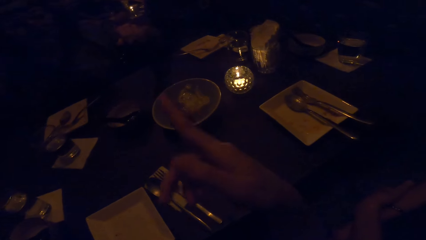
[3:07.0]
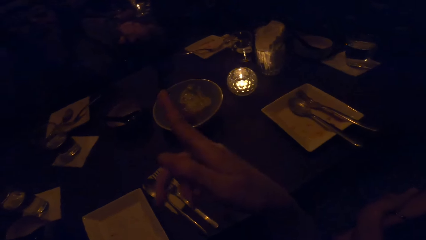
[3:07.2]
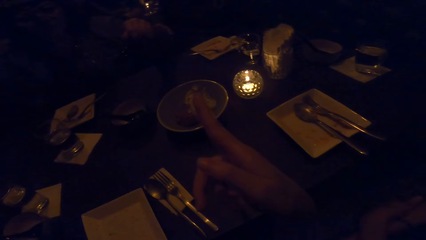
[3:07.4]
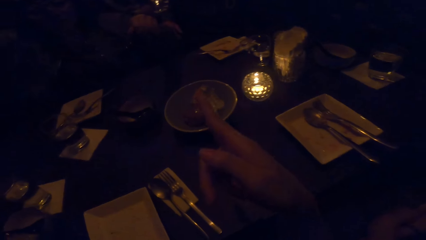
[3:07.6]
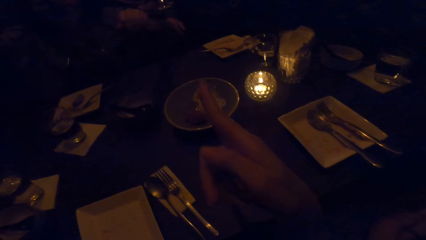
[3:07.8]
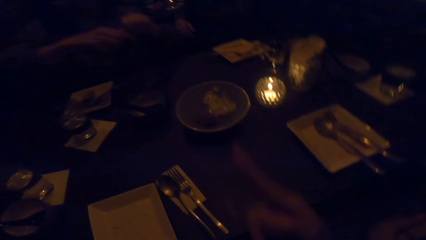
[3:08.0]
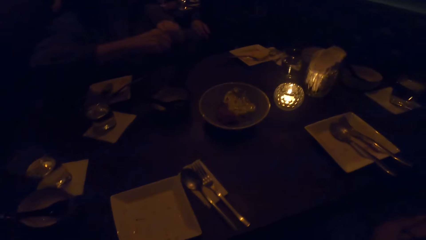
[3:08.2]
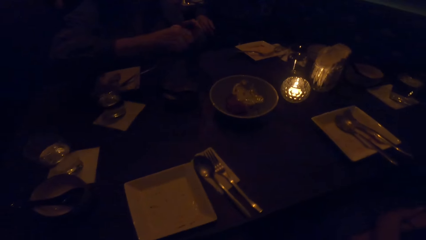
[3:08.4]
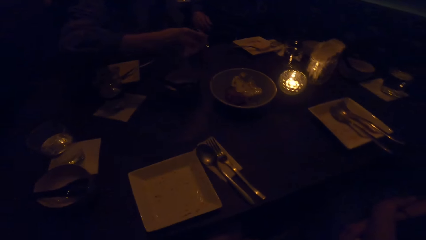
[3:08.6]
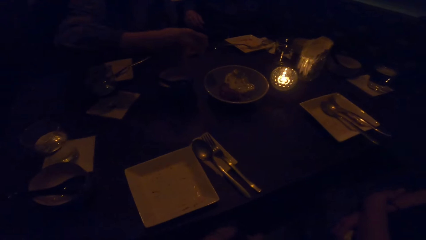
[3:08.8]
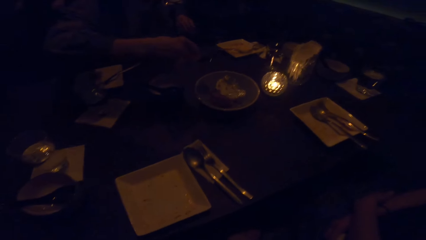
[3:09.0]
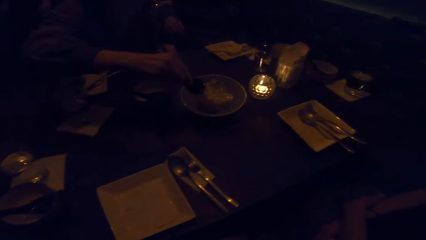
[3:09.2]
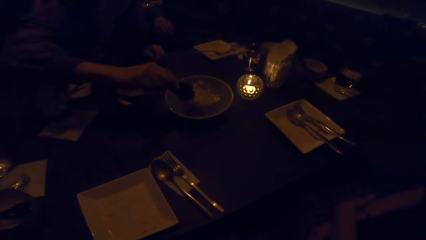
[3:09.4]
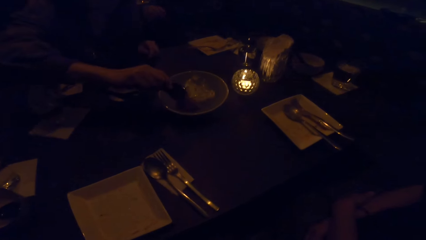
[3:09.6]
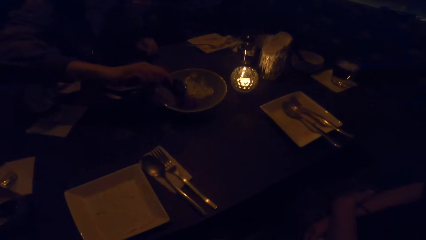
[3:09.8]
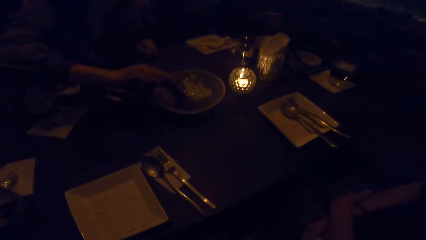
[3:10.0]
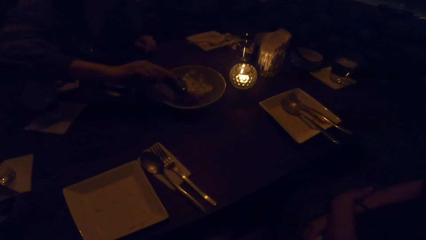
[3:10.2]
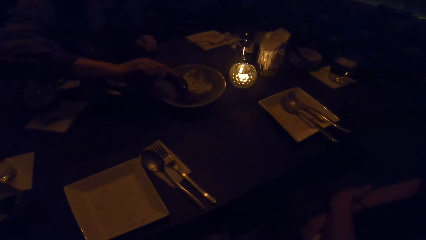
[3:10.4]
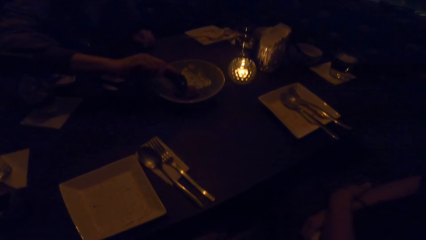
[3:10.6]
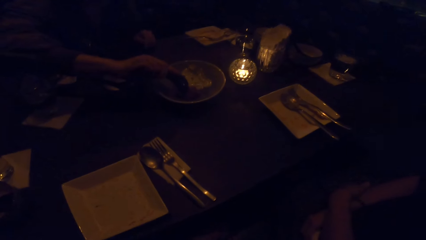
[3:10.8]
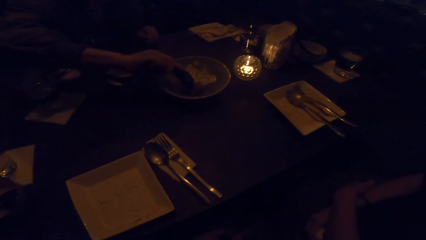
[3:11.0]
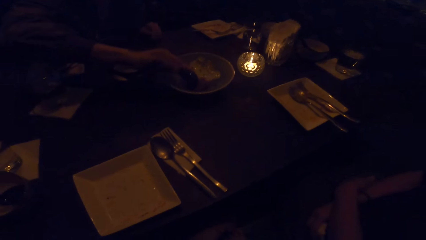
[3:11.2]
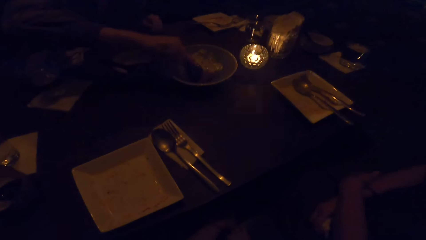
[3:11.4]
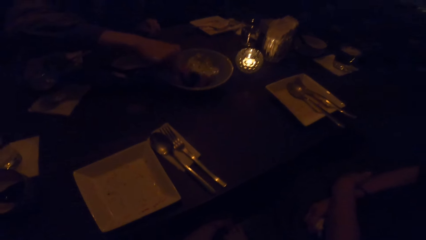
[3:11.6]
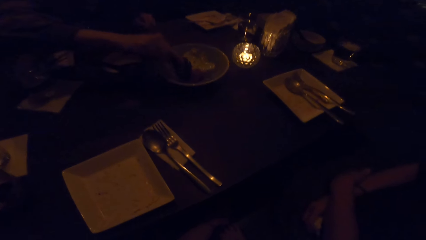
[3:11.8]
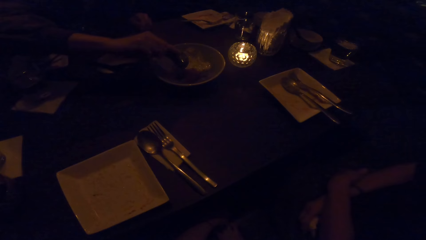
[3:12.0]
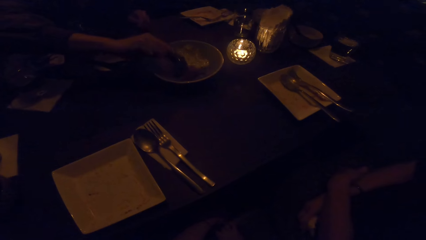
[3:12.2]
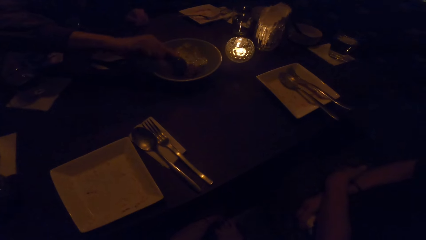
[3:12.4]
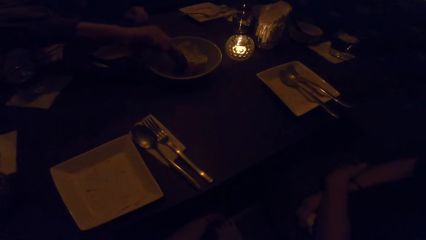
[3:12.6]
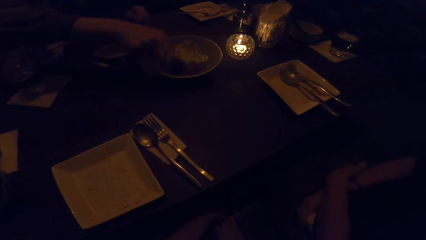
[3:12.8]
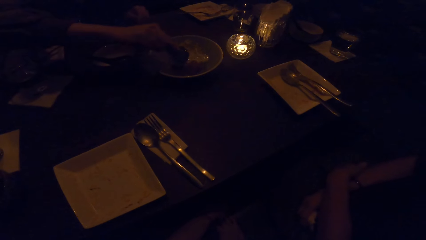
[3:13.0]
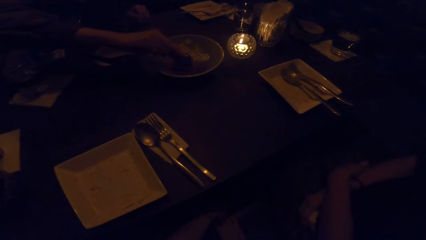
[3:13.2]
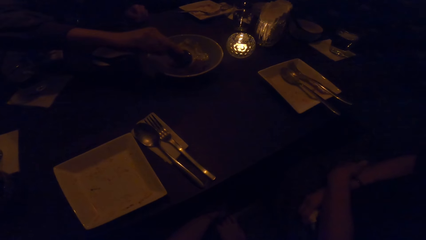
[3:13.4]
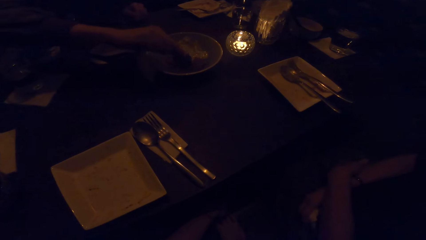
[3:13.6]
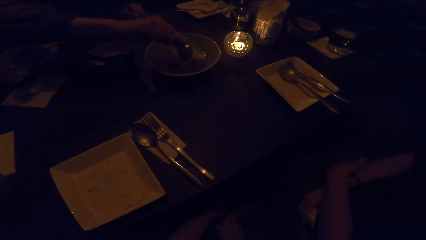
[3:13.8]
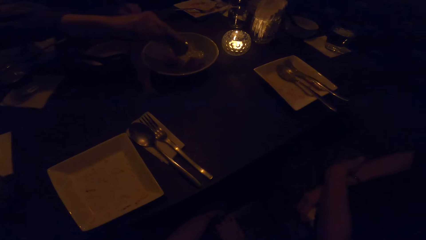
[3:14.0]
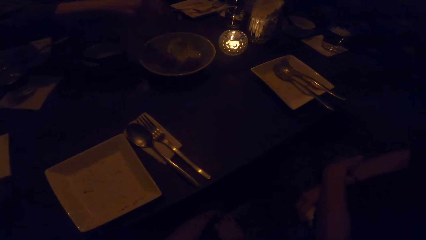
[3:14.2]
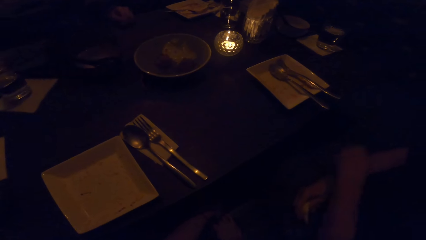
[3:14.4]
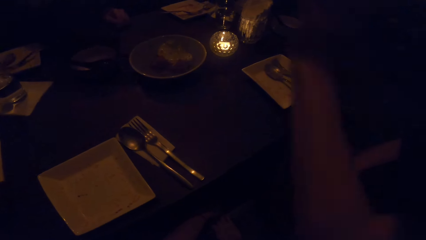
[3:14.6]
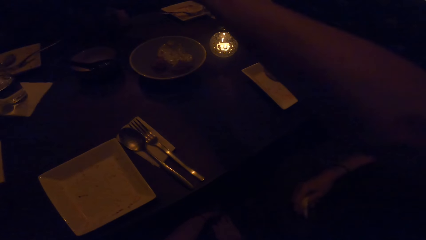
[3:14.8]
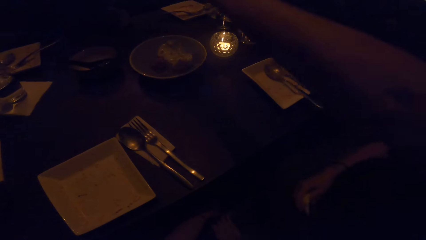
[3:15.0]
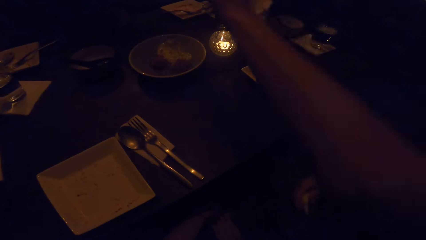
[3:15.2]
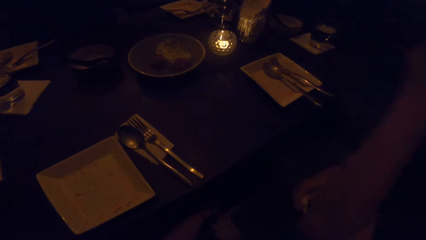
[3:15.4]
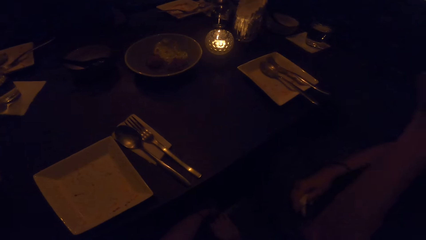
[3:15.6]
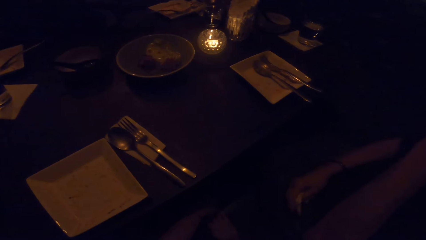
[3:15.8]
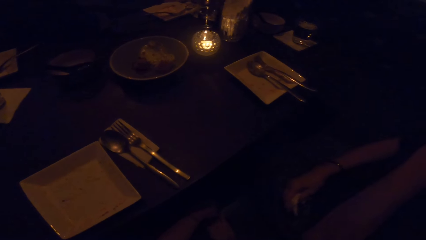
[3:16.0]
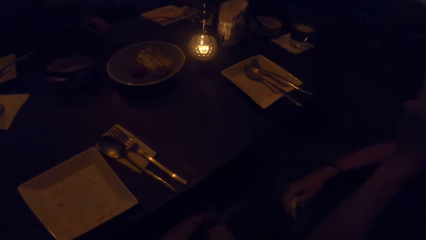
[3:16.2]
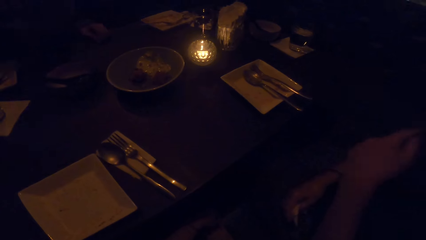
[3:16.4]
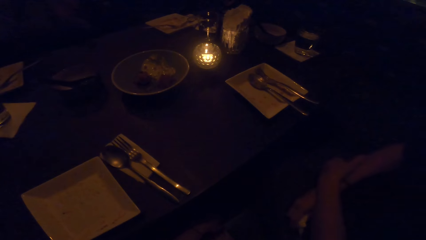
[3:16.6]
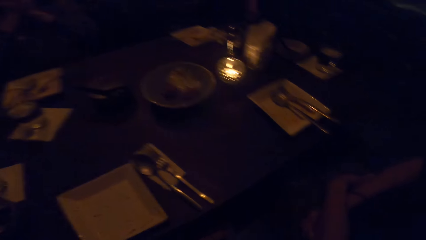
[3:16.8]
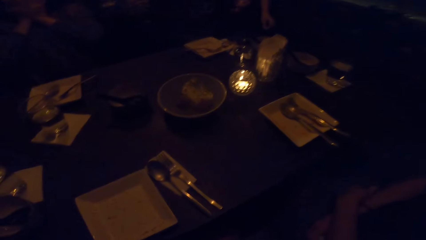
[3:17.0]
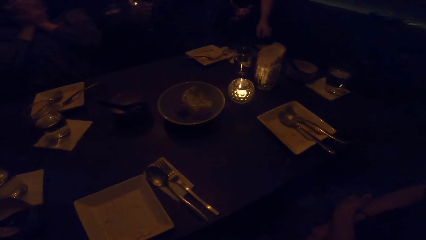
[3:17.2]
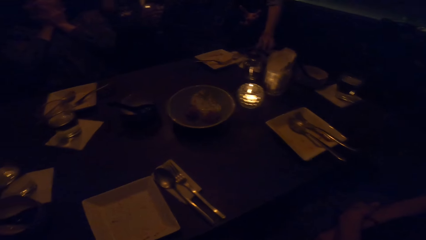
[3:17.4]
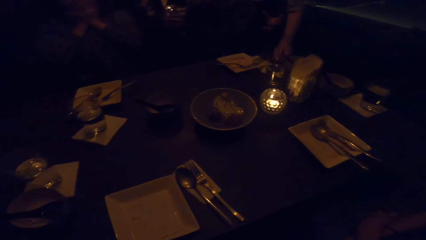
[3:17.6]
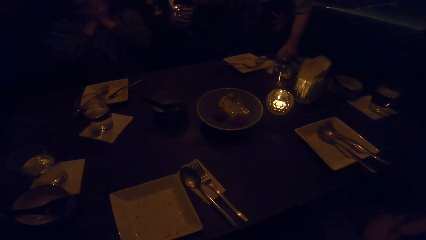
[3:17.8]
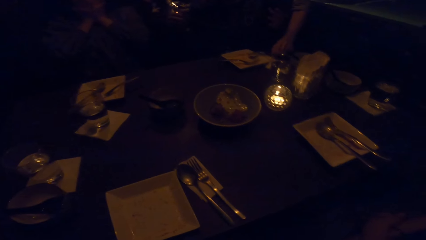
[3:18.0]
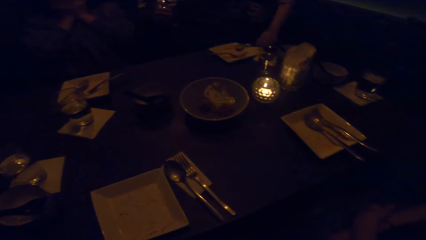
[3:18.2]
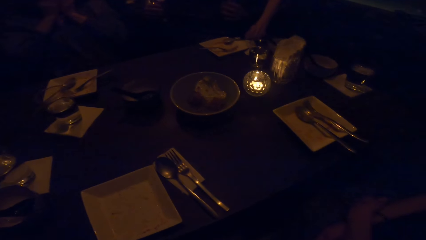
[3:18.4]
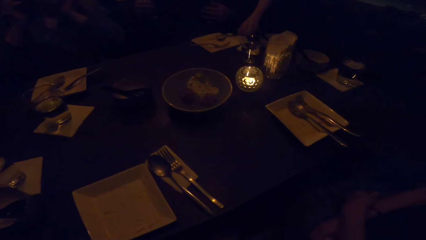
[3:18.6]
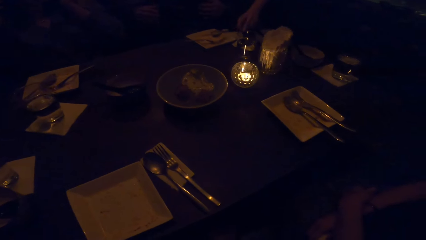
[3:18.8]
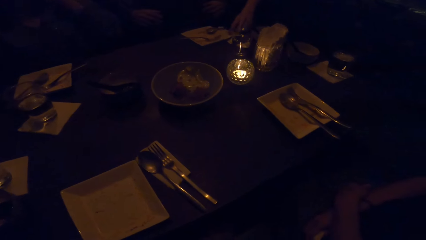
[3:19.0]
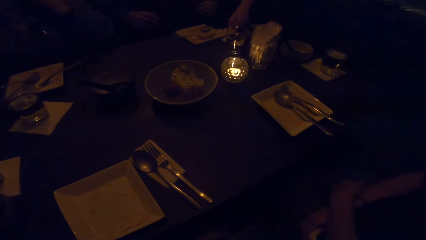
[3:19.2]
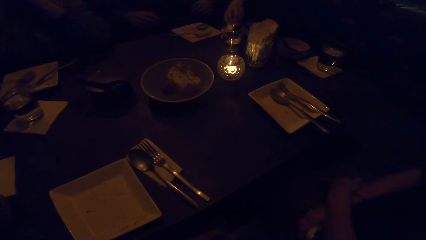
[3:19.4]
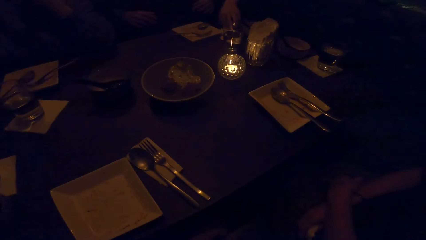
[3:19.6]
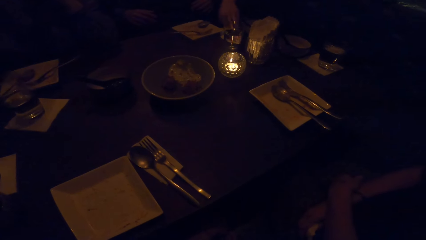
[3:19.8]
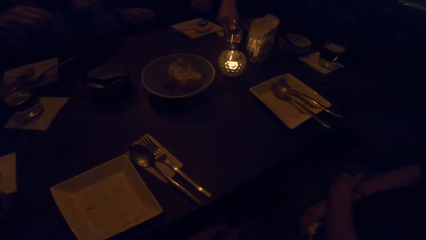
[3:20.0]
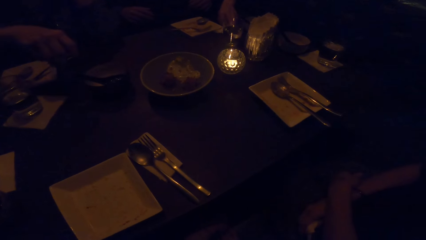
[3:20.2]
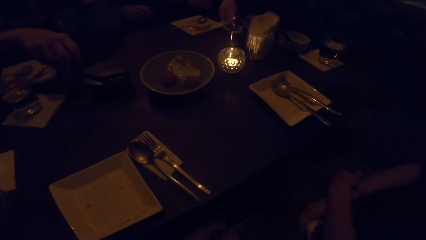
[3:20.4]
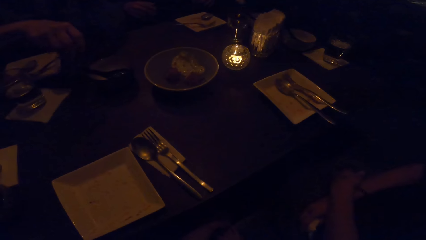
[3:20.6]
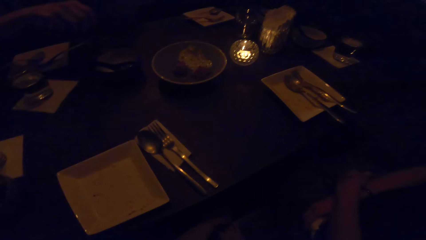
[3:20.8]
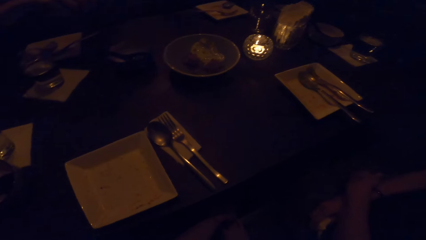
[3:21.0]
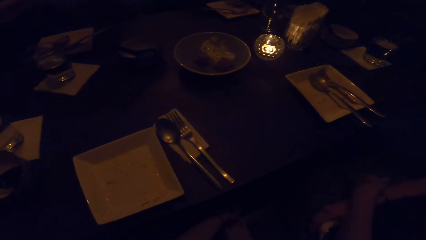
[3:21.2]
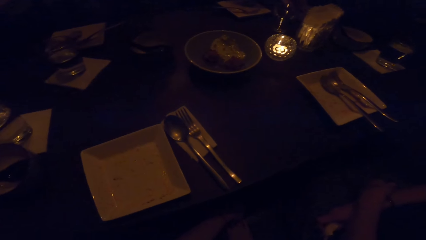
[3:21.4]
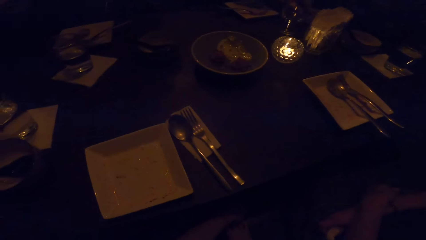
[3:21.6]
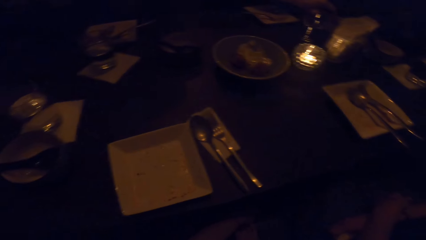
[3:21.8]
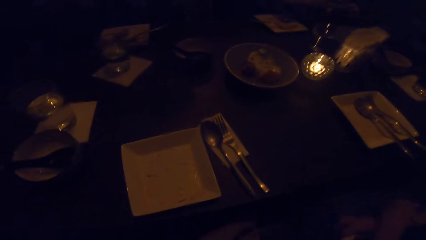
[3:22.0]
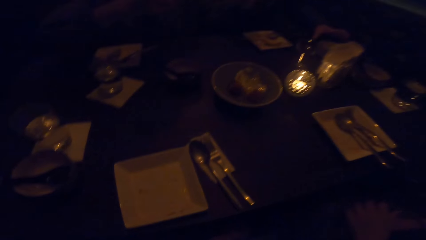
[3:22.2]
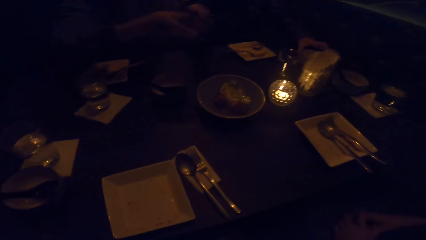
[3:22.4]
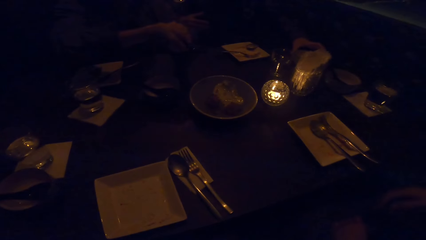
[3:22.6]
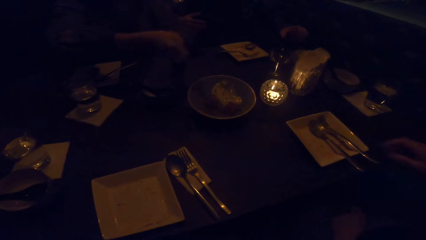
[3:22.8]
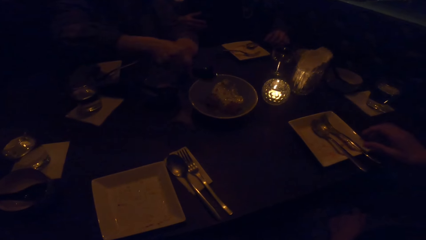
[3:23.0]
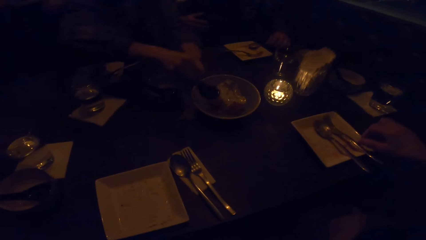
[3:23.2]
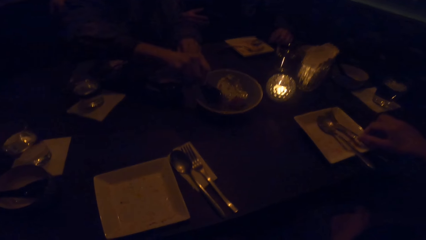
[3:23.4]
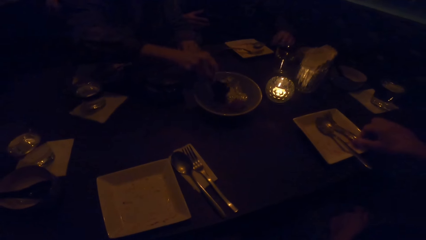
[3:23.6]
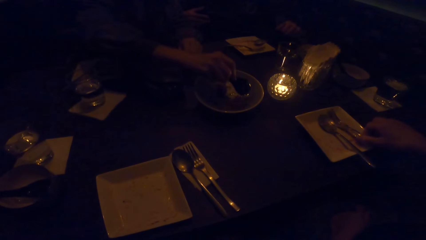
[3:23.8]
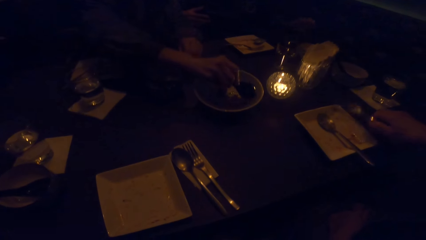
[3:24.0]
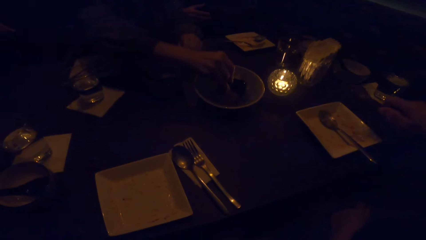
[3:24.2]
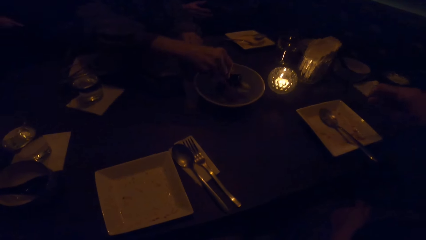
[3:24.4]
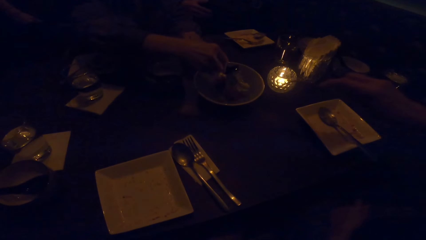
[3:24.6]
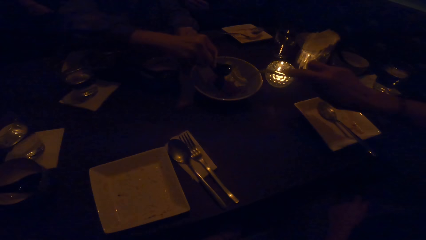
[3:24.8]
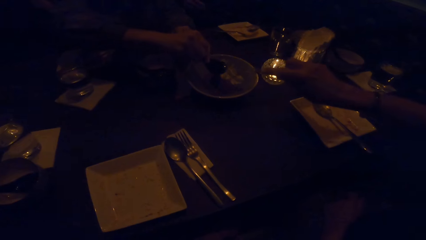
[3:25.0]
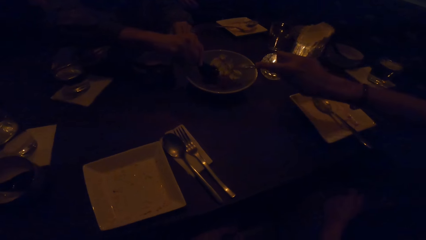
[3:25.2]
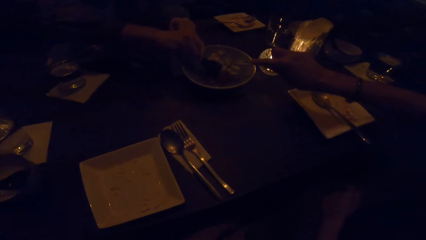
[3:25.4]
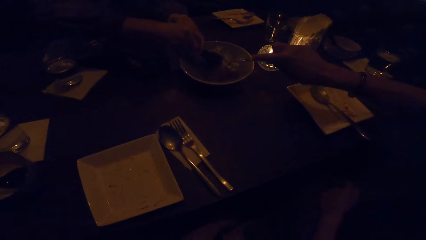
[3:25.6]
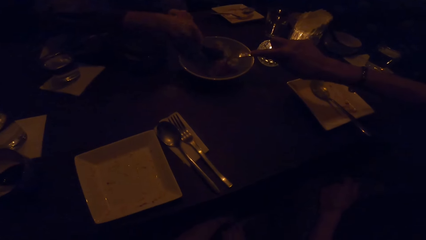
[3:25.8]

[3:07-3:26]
The camera wearer points in a direction. A woman takes dessert with the cutlery in her left hand. A man takes food from the table. The camera wearer looks around. Another woman takes cutlery from the plate. The first woman takes dessert from the bowl with the cutlery. The other woman takes dessert from the bowl with the cutlery.
